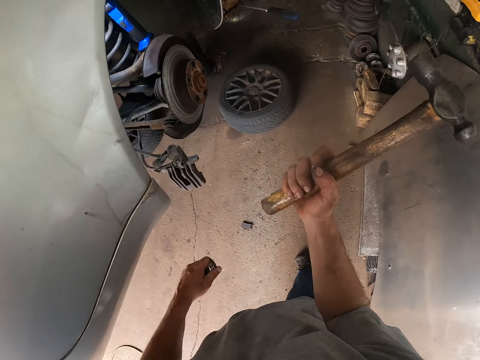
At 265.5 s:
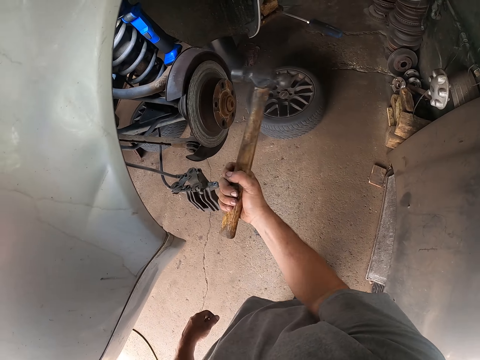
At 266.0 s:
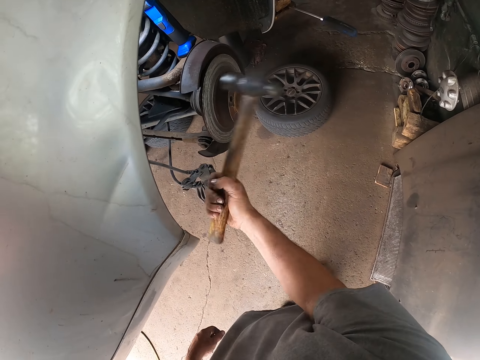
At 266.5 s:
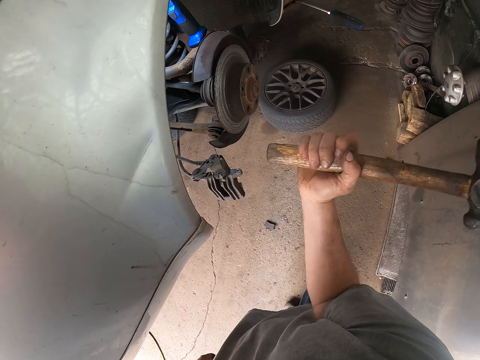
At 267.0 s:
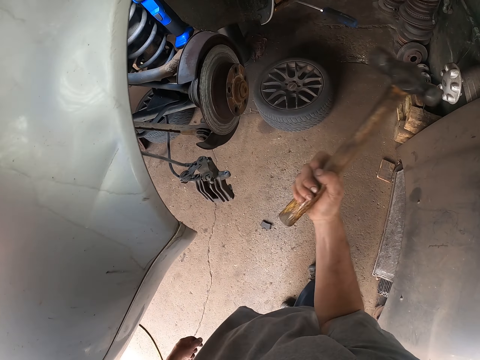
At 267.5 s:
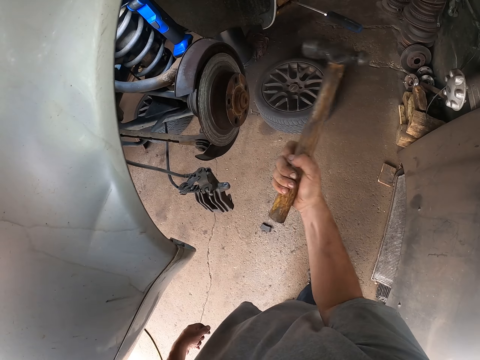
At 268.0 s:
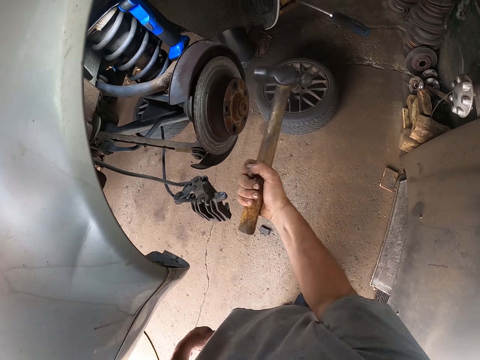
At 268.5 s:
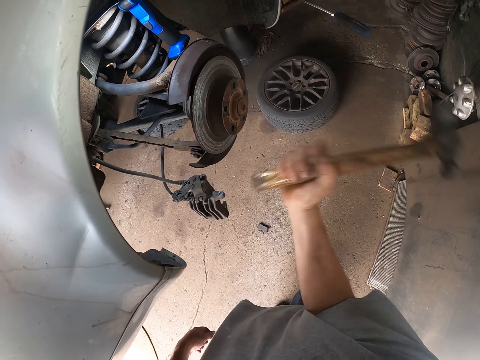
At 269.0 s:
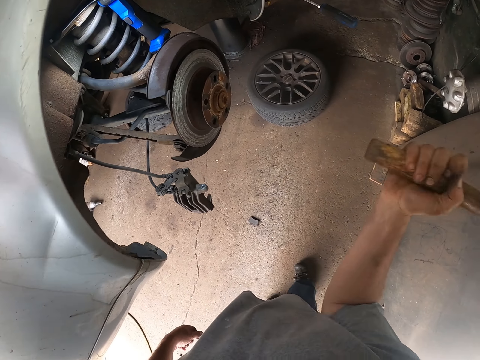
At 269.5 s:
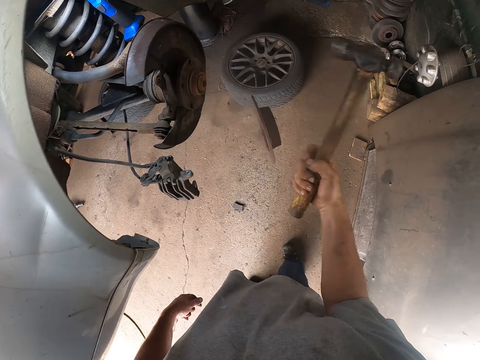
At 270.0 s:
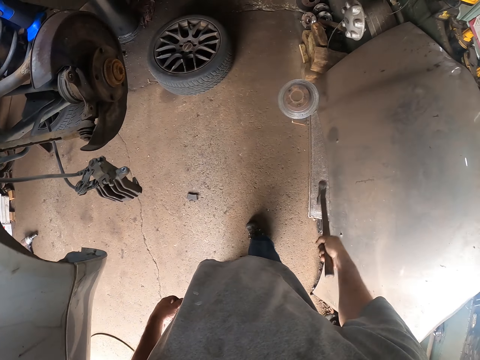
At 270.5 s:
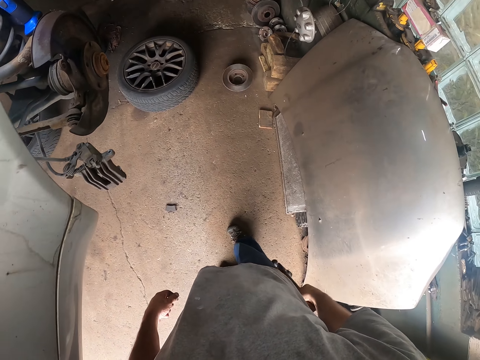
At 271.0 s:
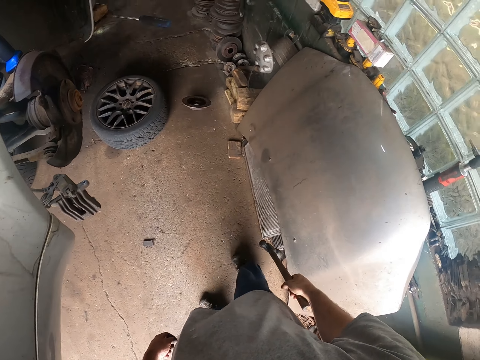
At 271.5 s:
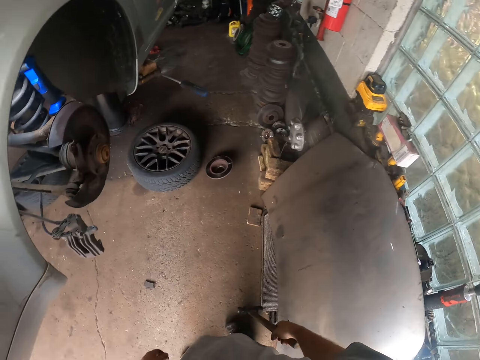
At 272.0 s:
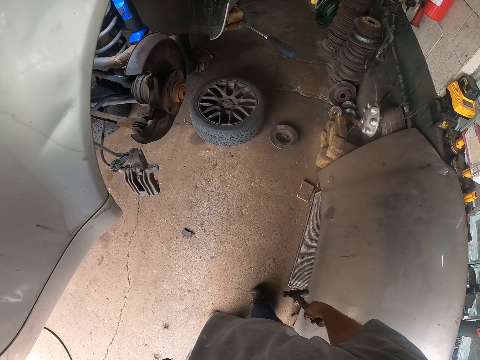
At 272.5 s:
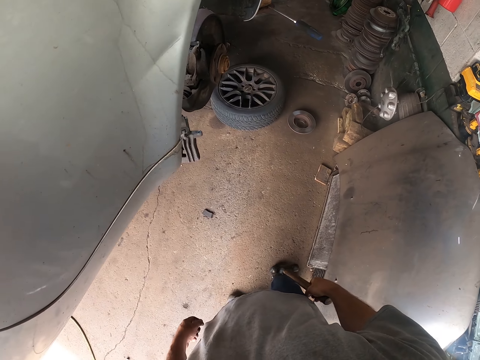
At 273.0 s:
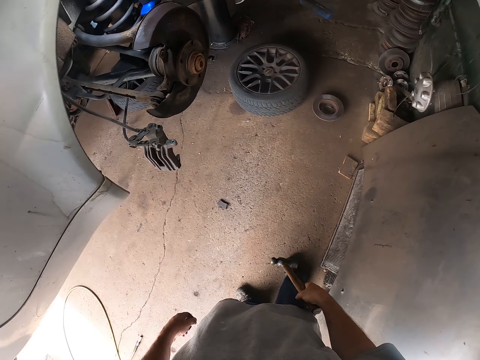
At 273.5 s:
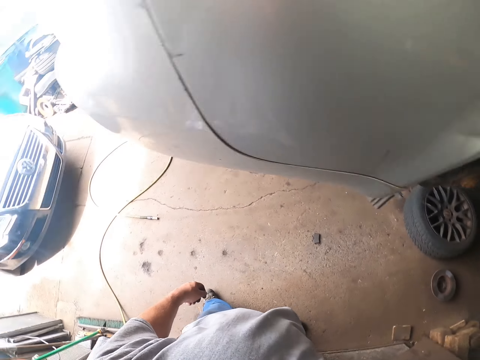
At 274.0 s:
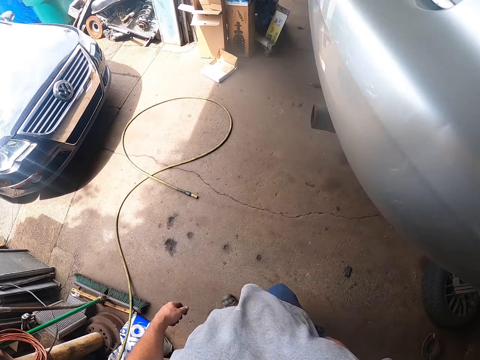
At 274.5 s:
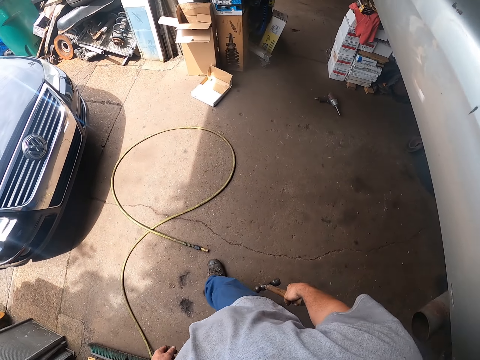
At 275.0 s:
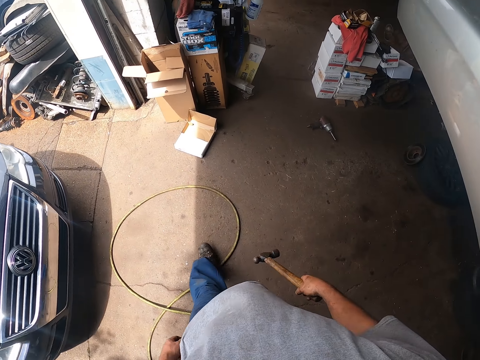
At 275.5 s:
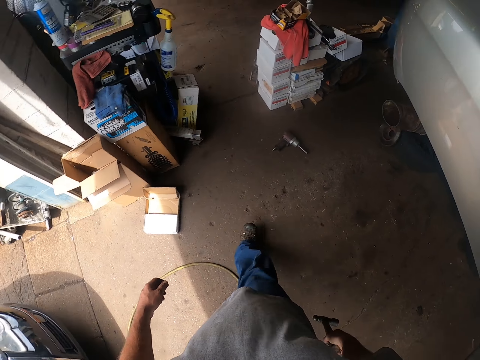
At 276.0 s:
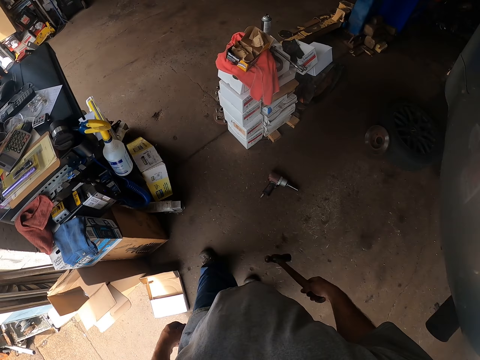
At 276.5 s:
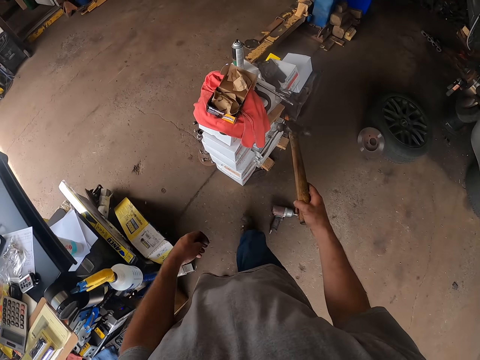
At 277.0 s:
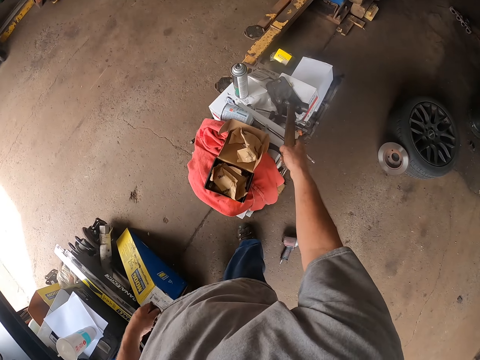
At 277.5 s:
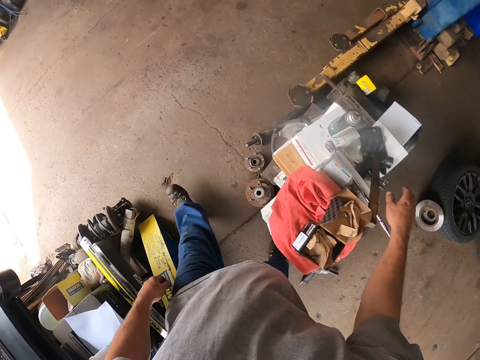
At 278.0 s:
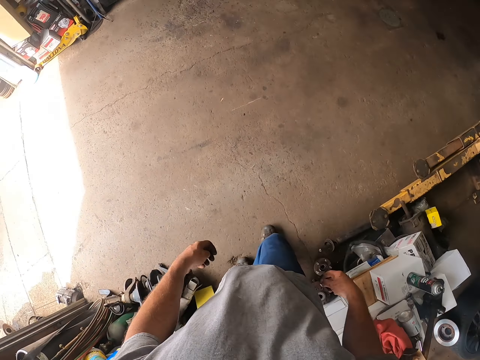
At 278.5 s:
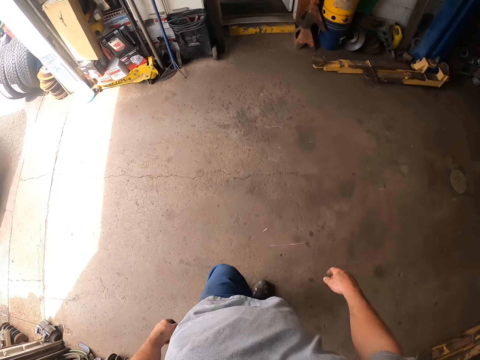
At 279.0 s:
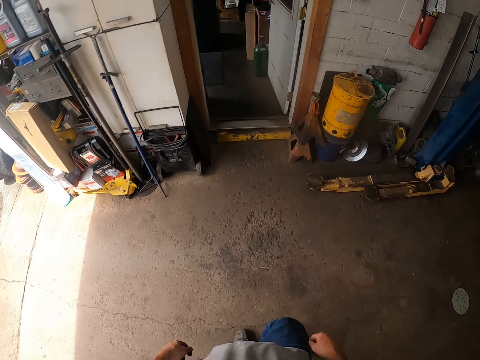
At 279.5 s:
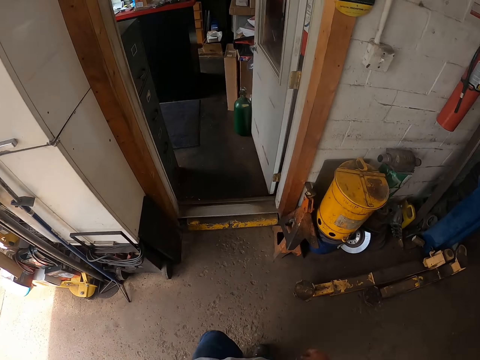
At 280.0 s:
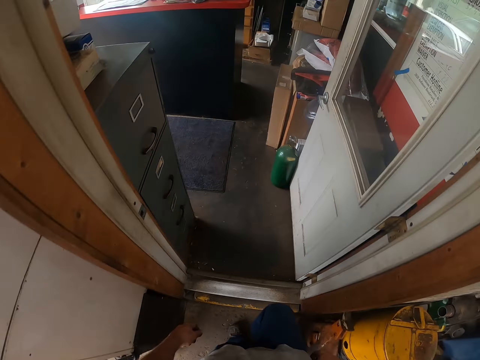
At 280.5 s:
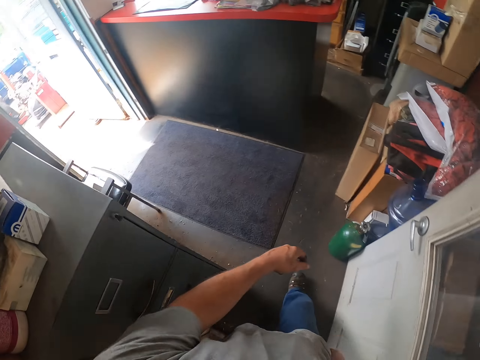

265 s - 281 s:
The camera wearer aligns the car wheel with the hammer. They hit the rotor with the hammer. They walk around the garage and put the hammer on the box.

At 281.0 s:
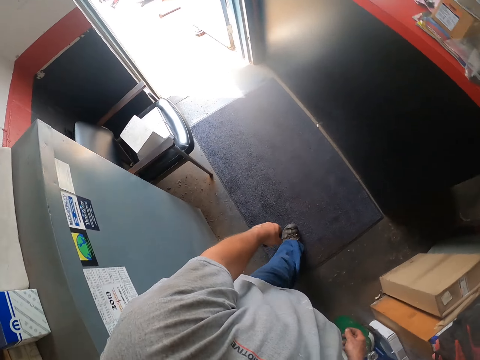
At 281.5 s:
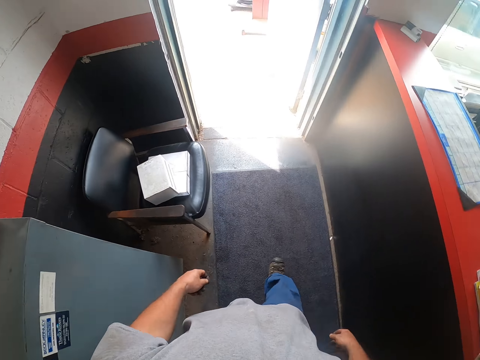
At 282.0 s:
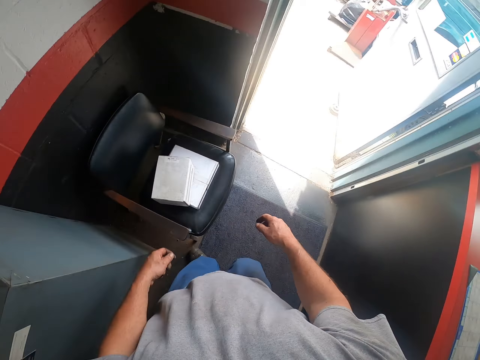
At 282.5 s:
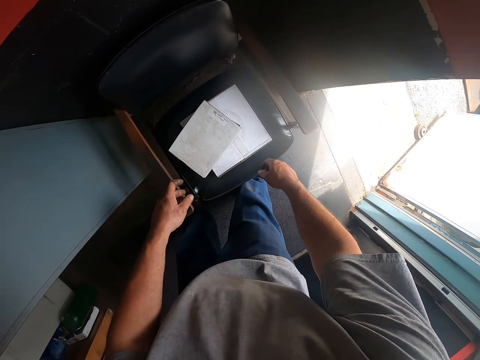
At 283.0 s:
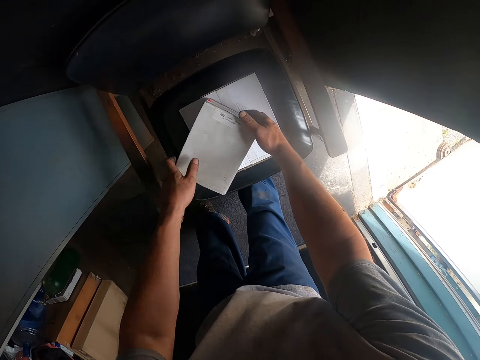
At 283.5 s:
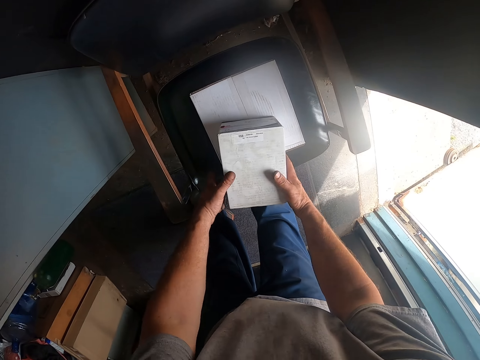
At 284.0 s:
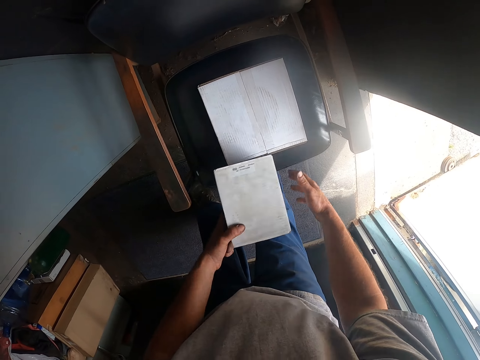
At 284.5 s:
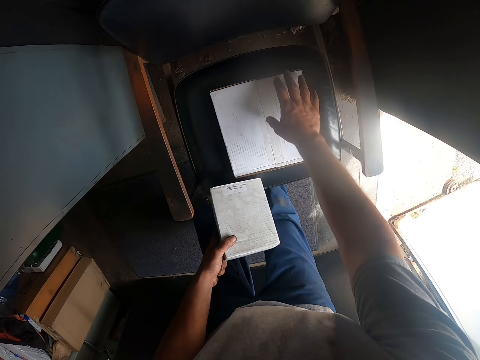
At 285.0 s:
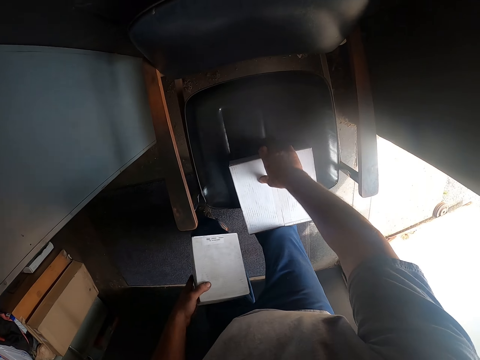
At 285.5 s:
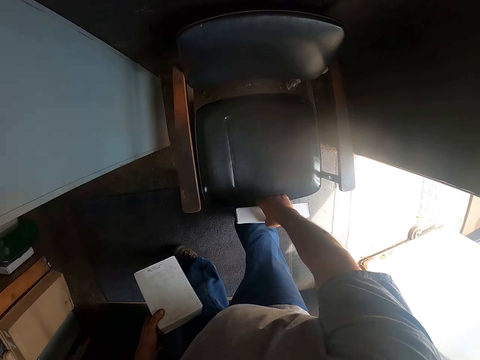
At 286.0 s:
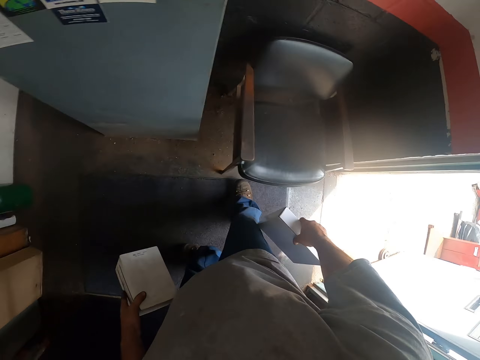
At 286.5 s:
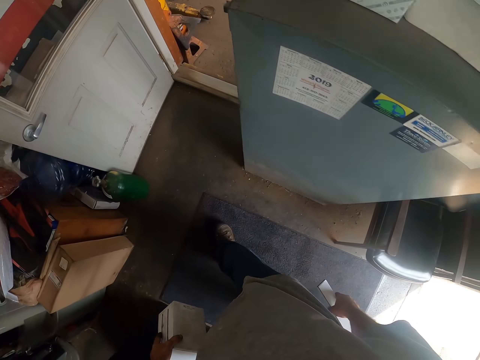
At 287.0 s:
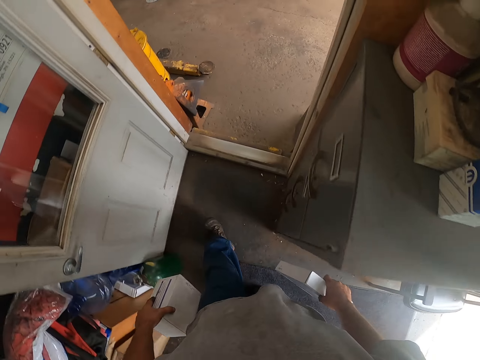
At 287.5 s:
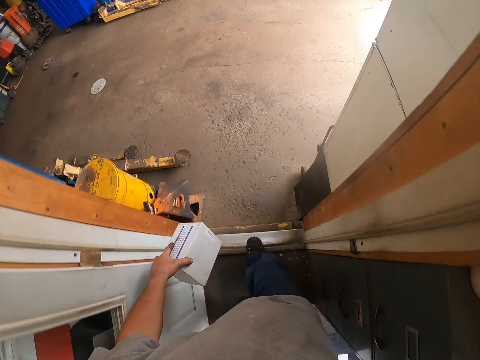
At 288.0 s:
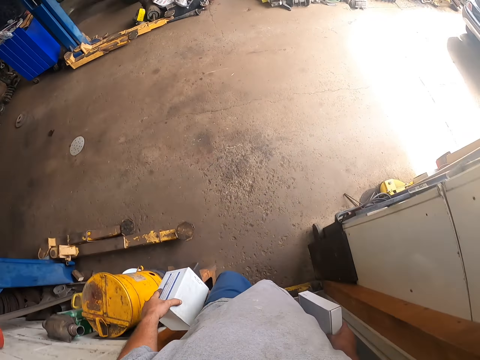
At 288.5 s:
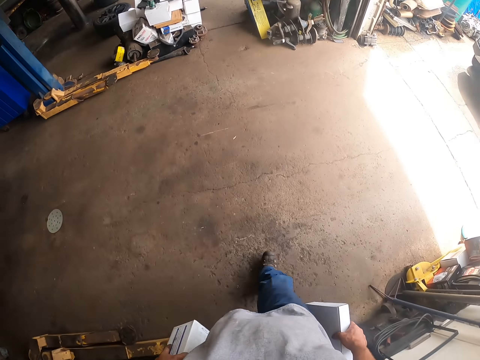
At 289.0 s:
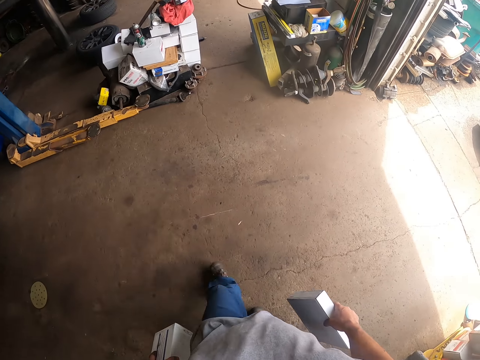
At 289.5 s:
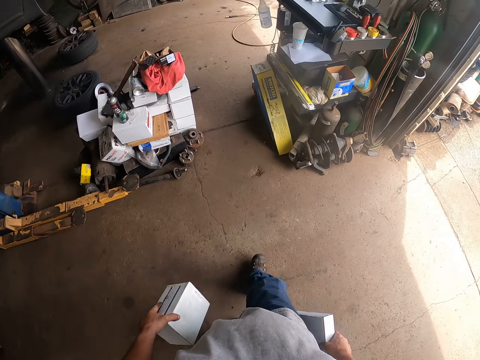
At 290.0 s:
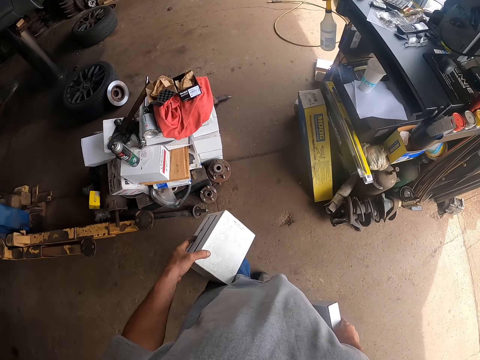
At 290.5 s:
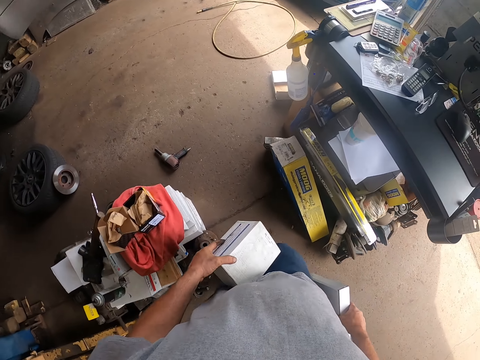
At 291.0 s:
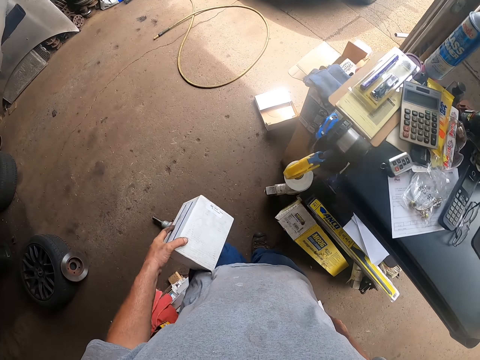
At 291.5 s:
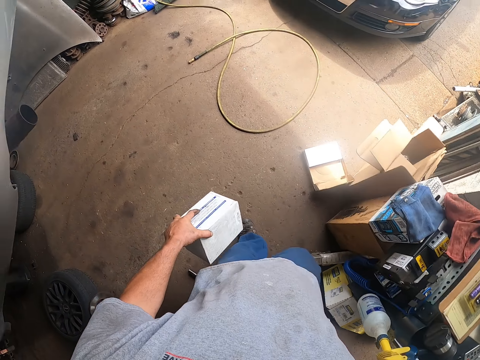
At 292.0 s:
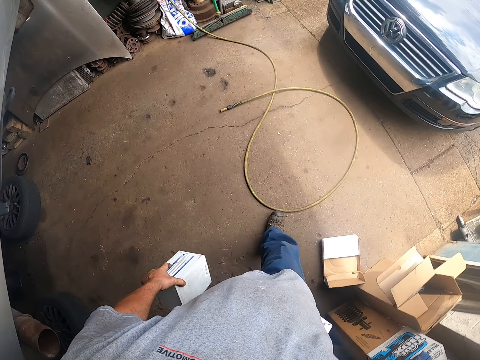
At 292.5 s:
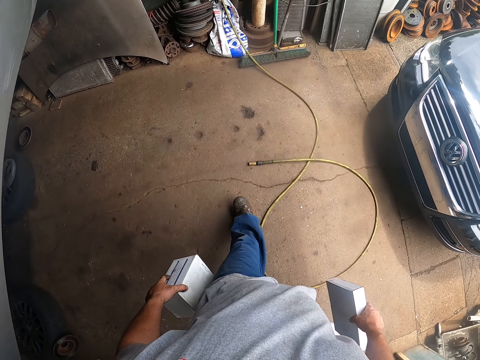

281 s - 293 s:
The camera wearer lifts up boxes from the chair. They walk around the garage.
